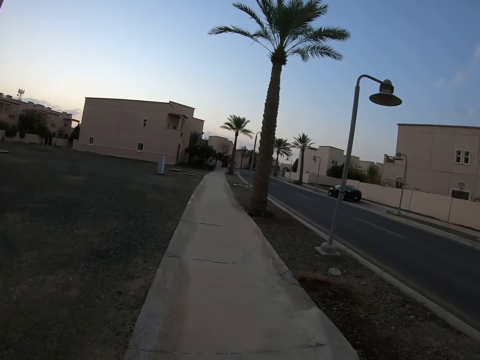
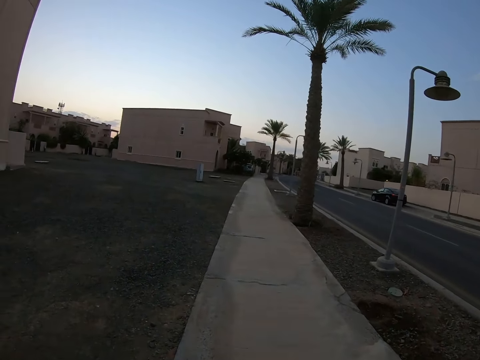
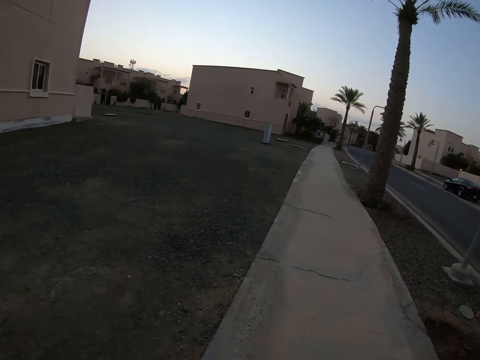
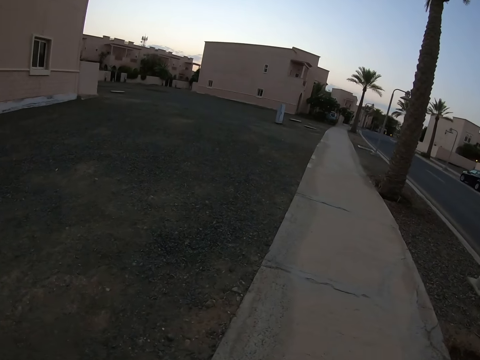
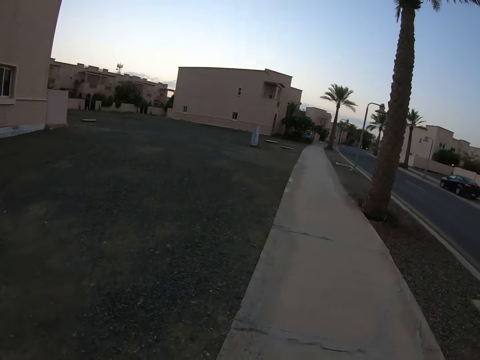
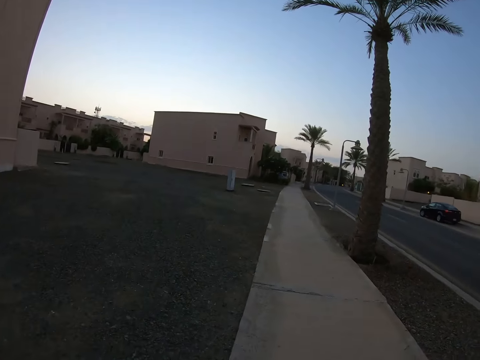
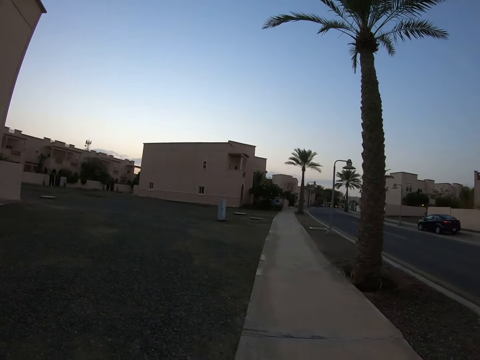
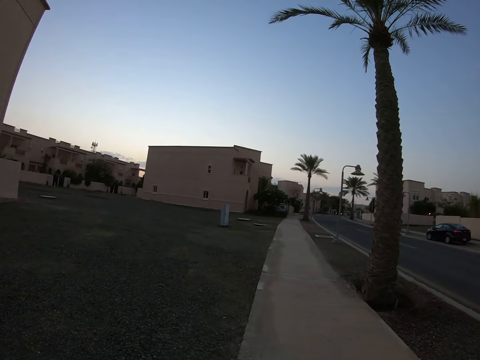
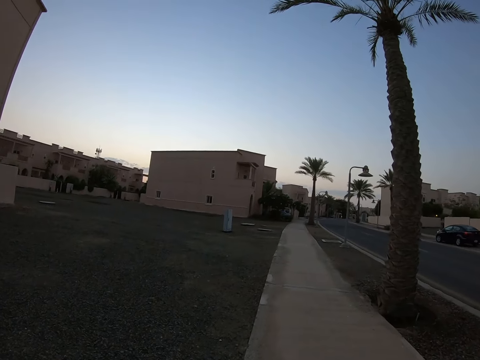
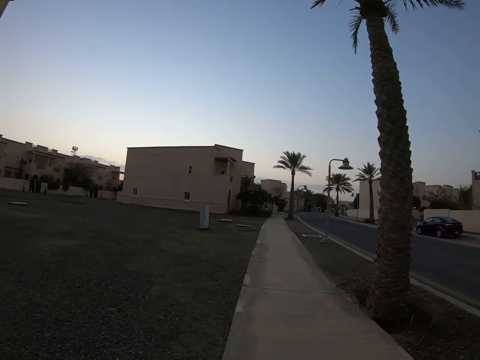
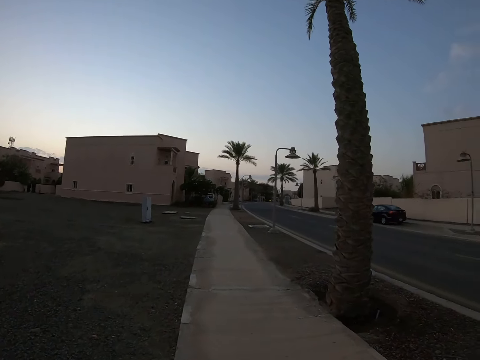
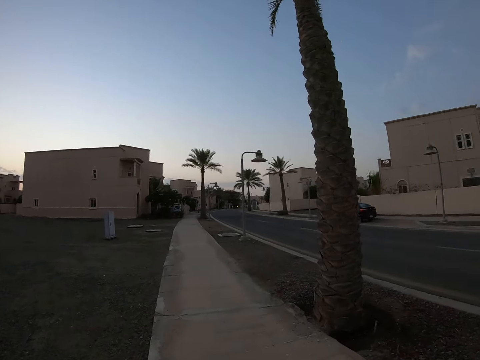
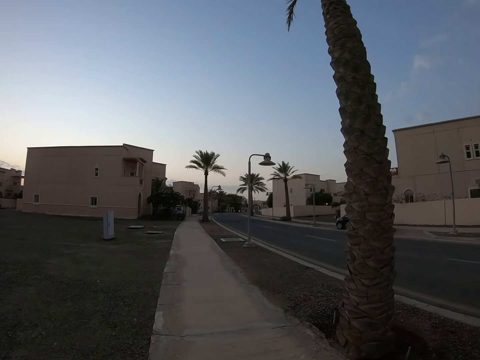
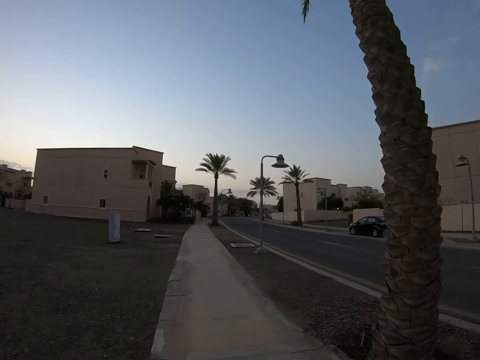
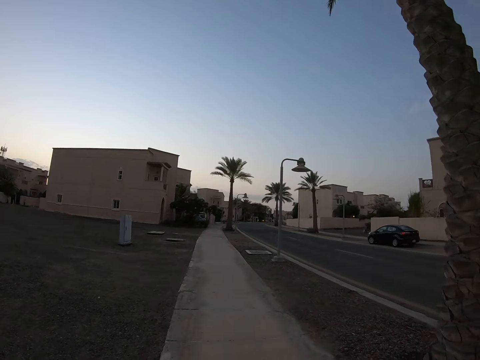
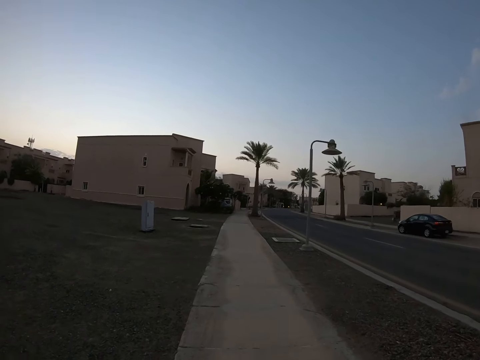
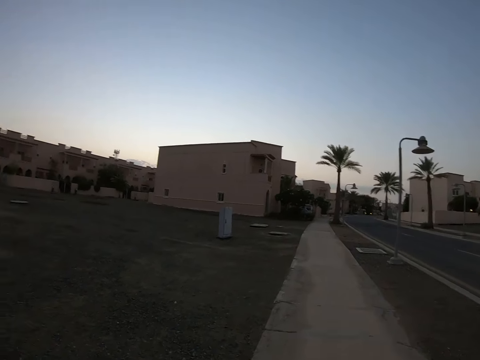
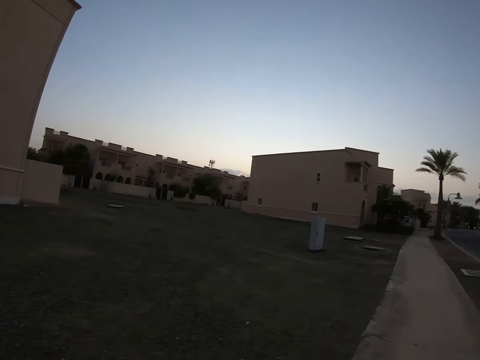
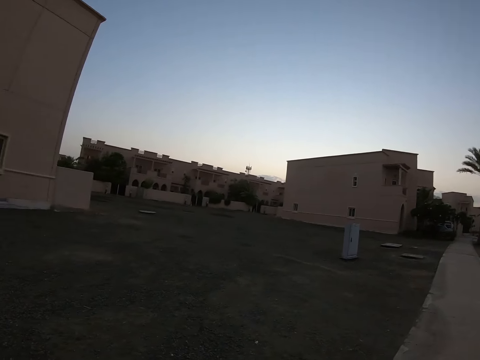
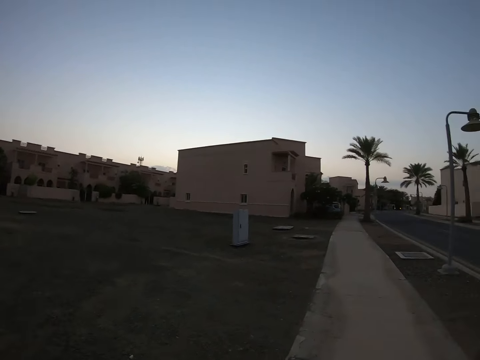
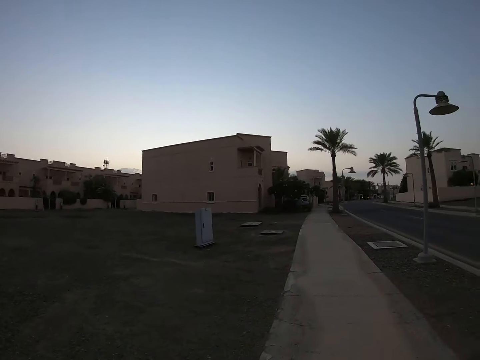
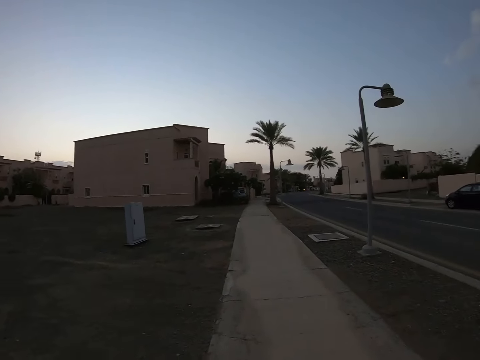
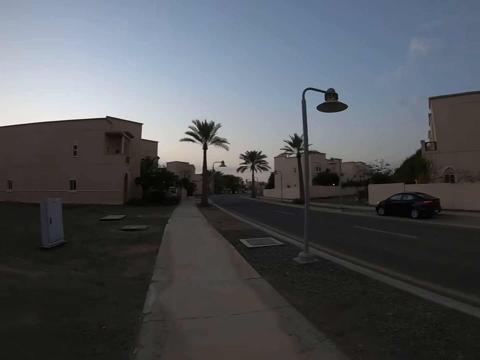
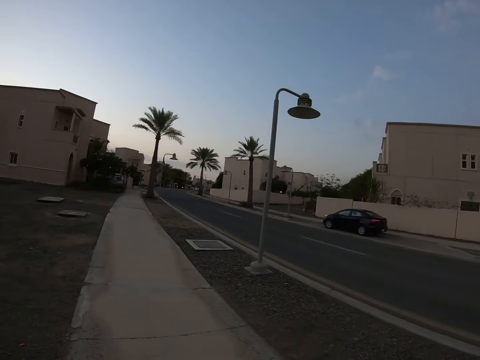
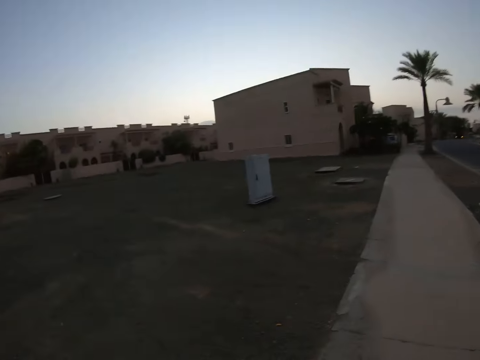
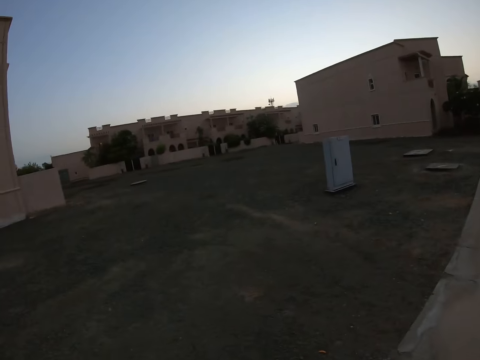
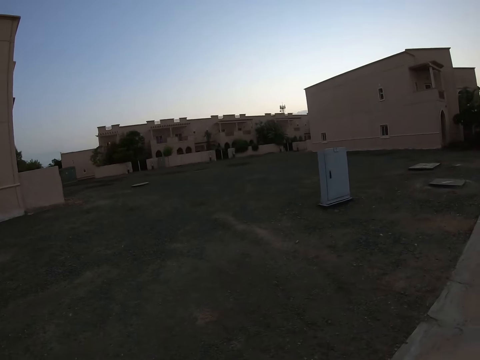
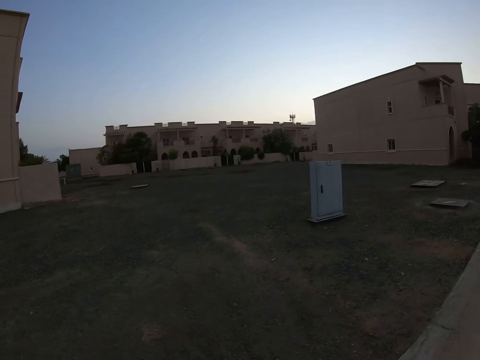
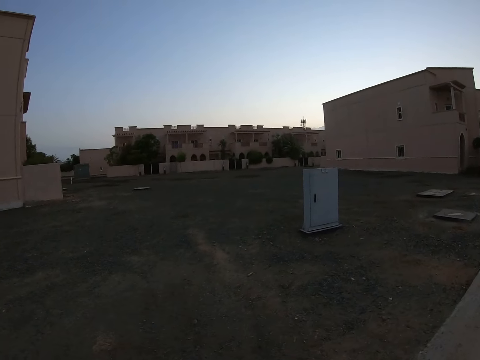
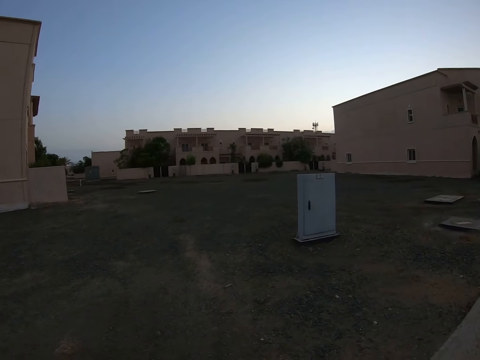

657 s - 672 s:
The camera wearer looks around the road.

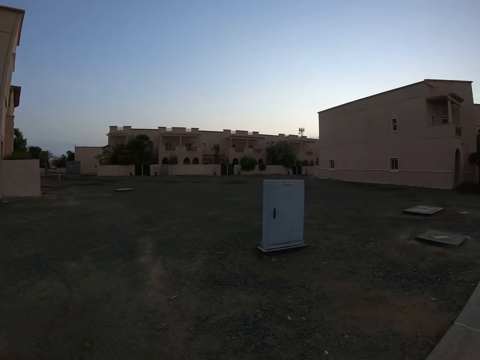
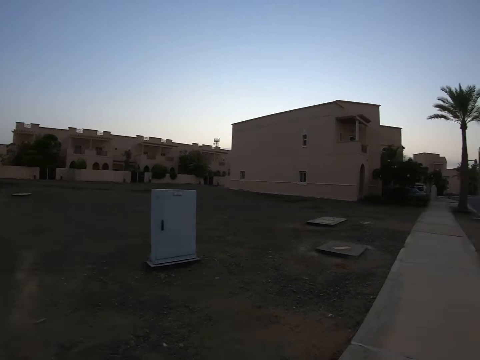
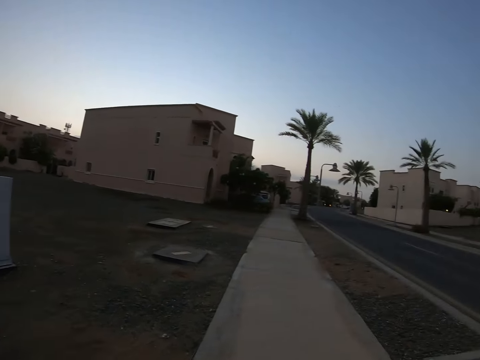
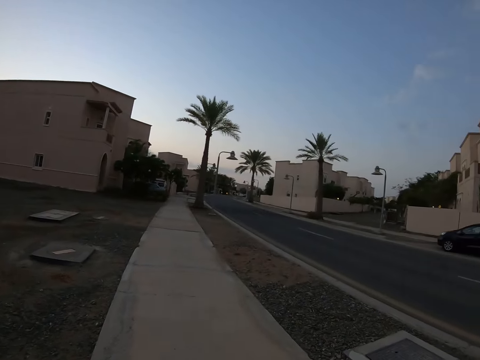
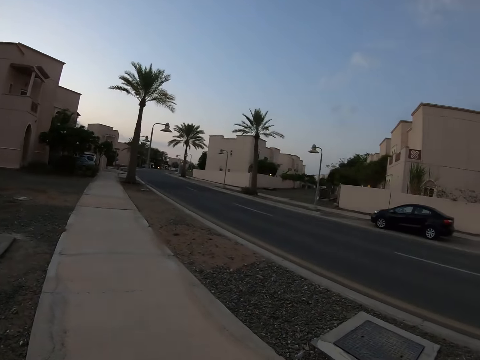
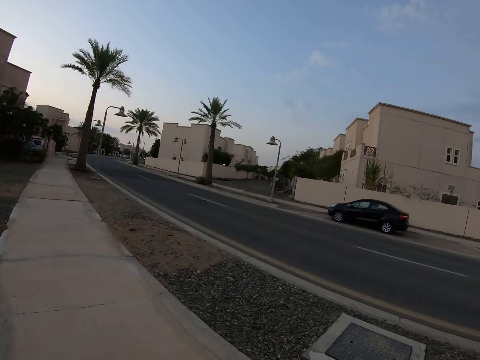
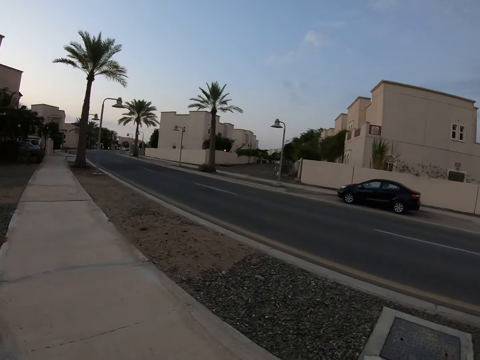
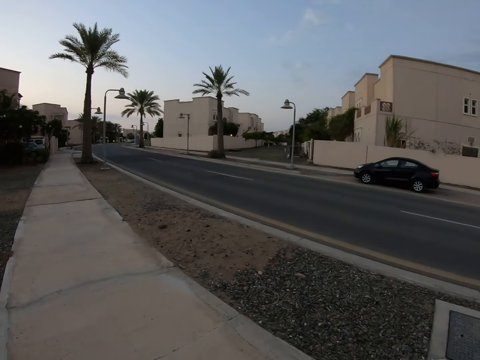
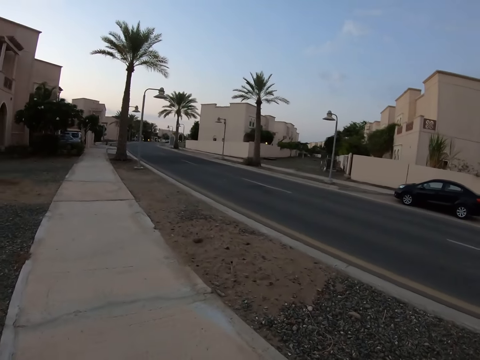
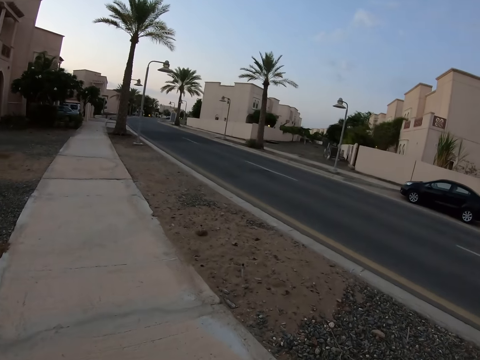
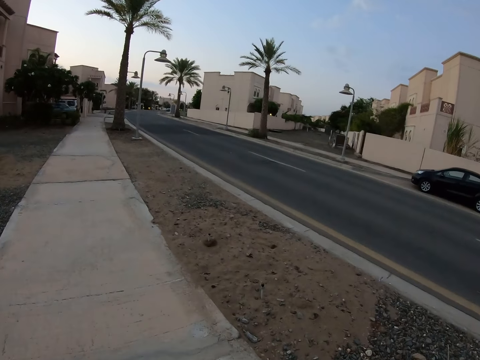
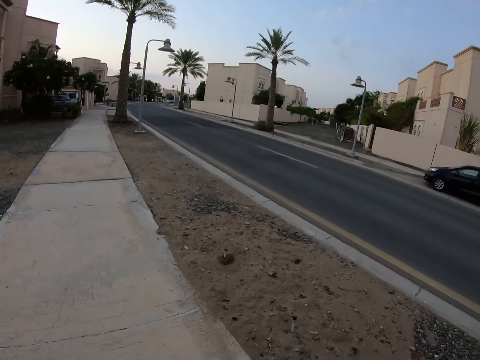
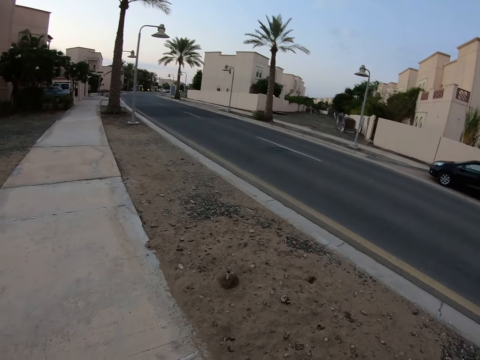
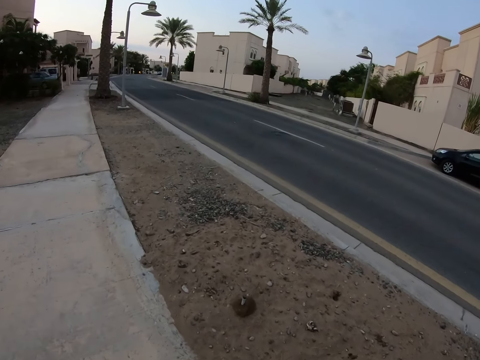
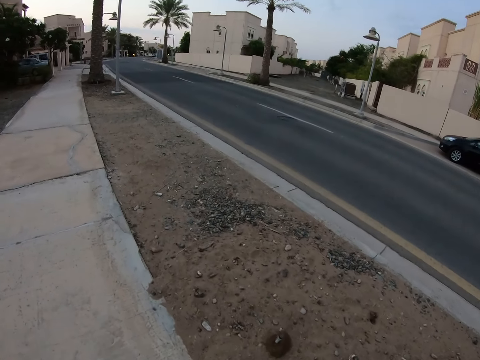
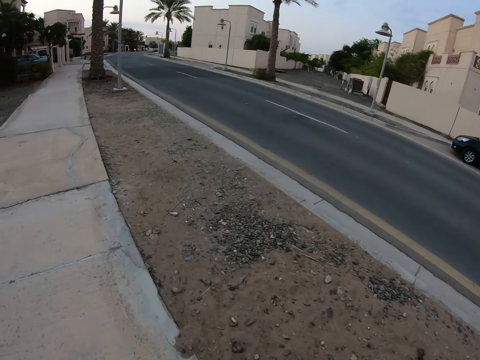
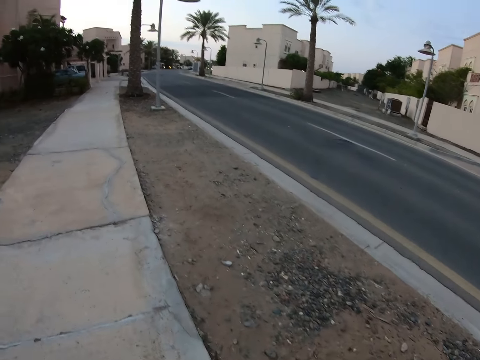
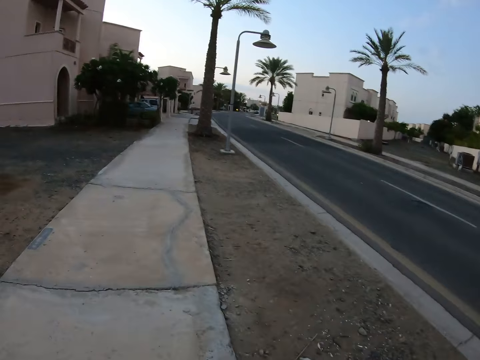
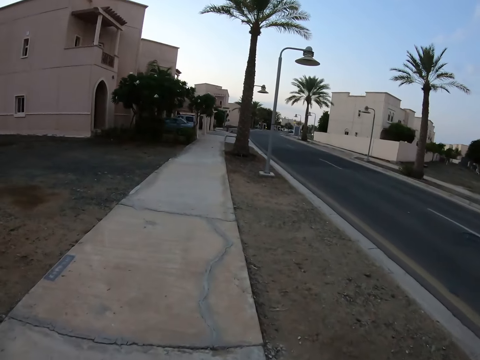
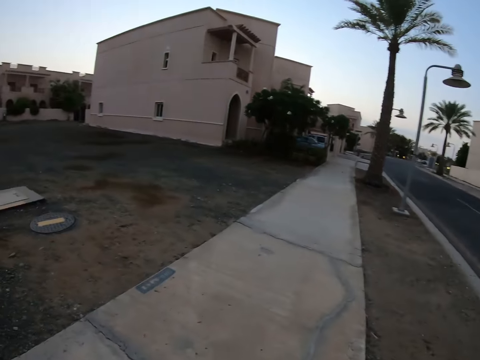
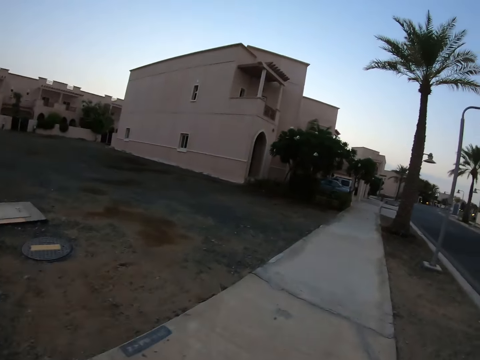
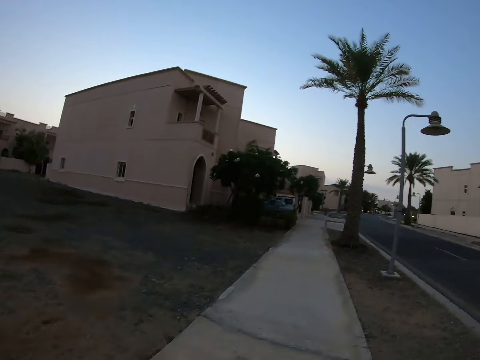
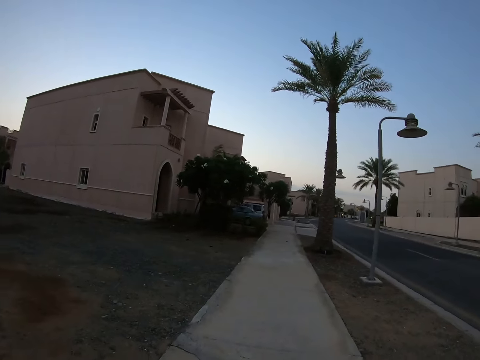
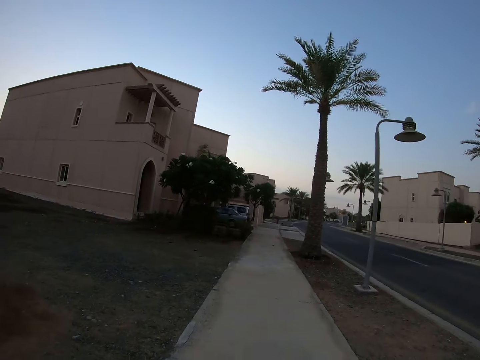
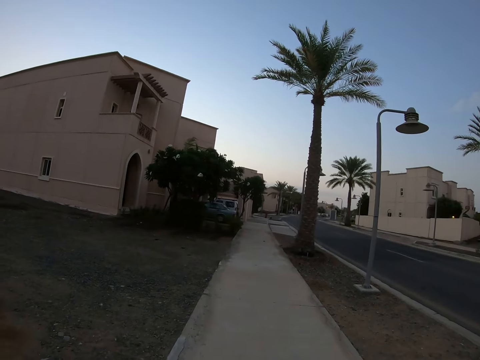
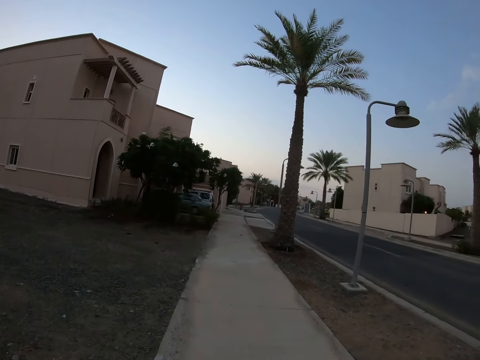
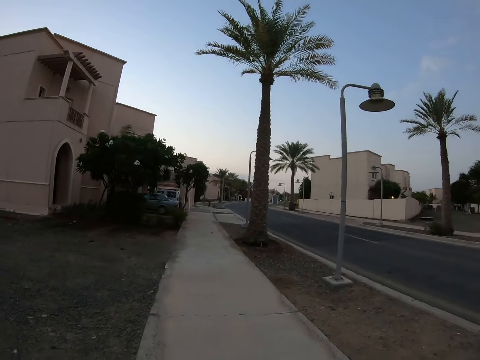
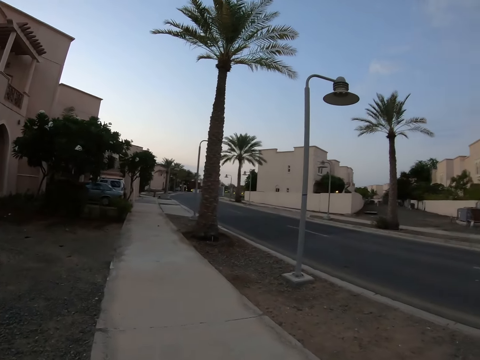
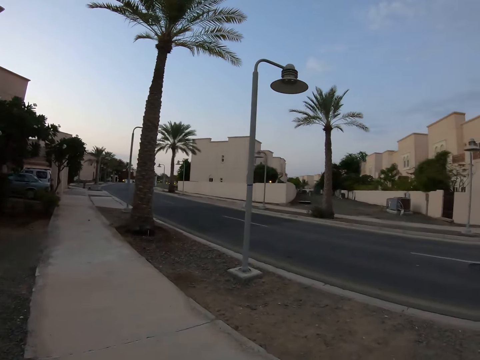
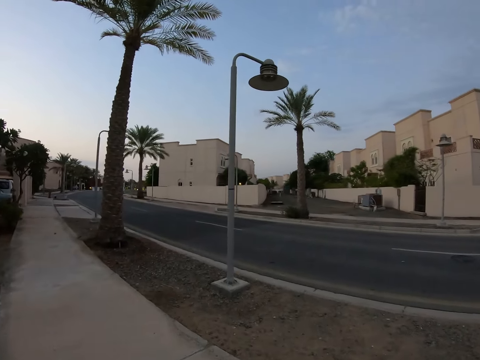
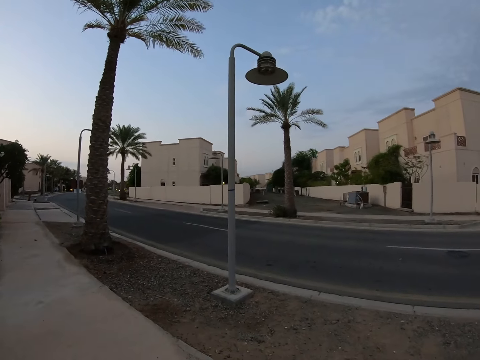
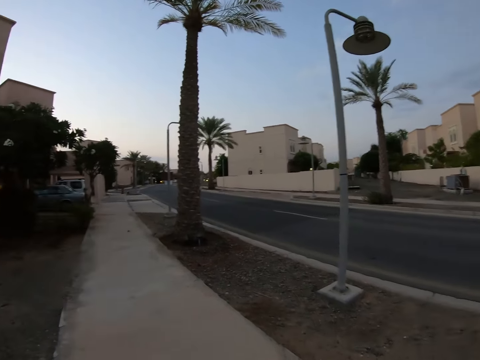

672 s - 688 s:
The camera wearer walks on the road. They look around the road. They walk on the road. They look around the road.
